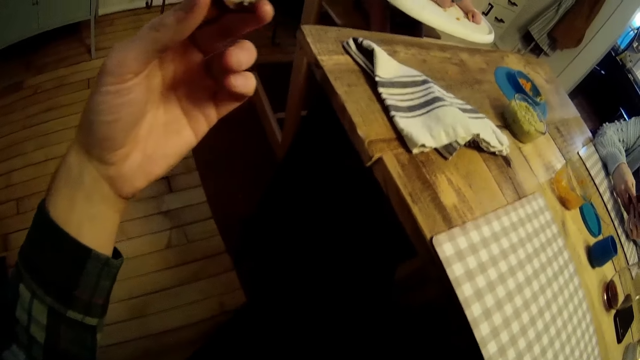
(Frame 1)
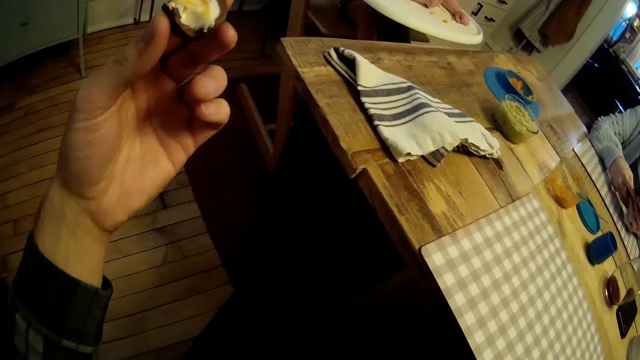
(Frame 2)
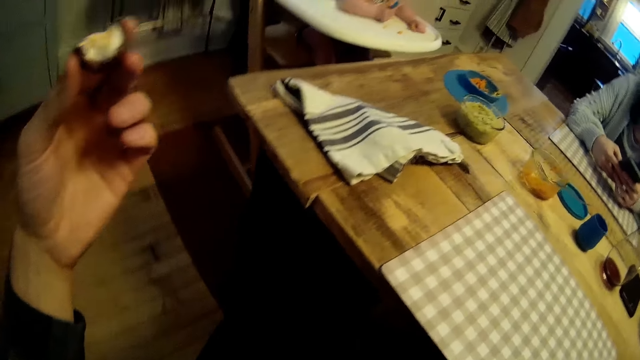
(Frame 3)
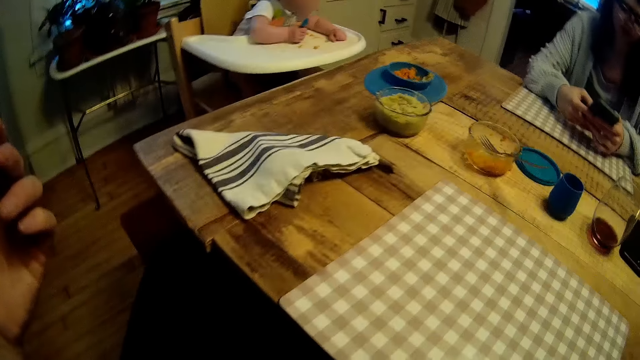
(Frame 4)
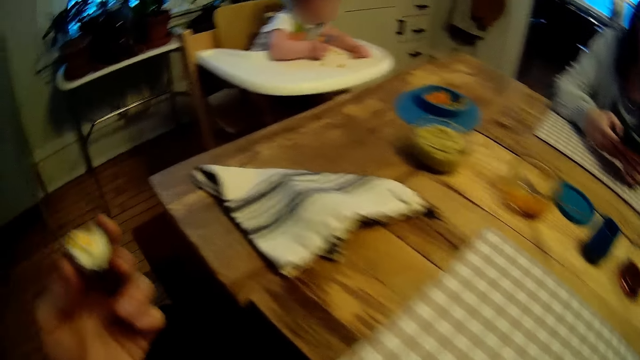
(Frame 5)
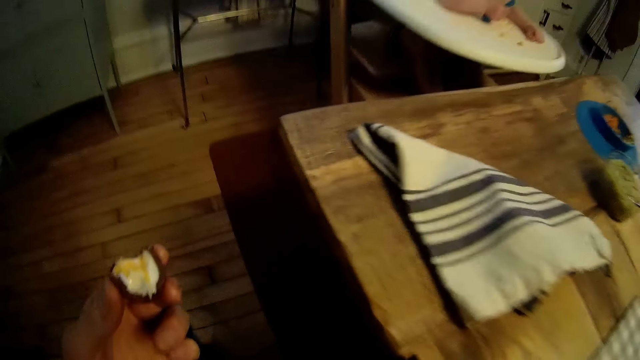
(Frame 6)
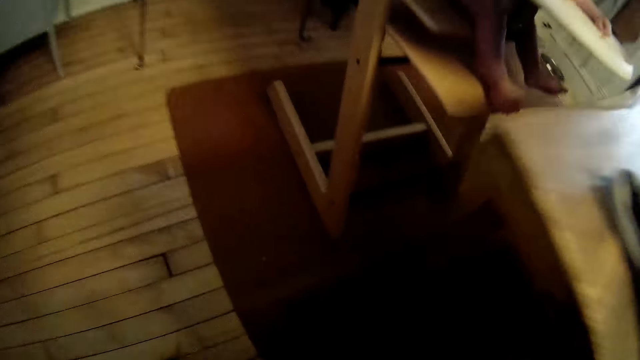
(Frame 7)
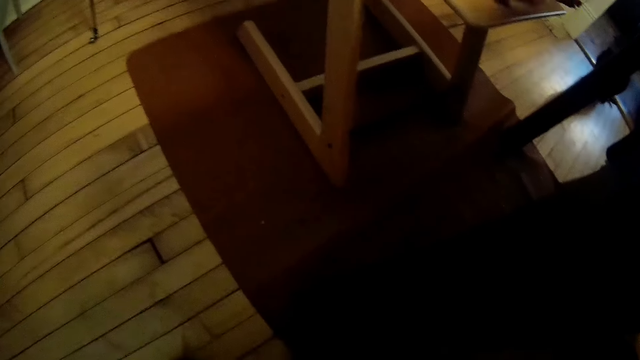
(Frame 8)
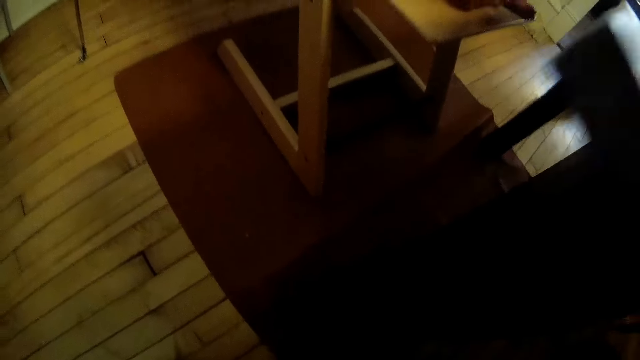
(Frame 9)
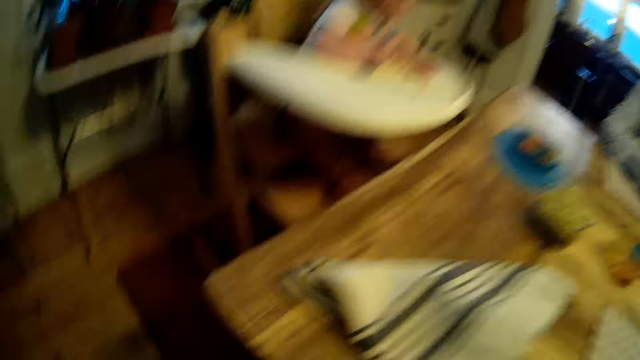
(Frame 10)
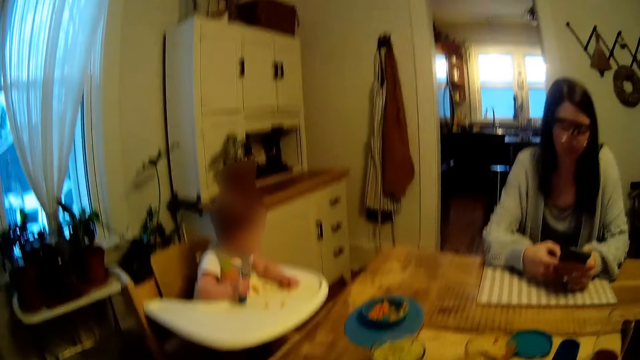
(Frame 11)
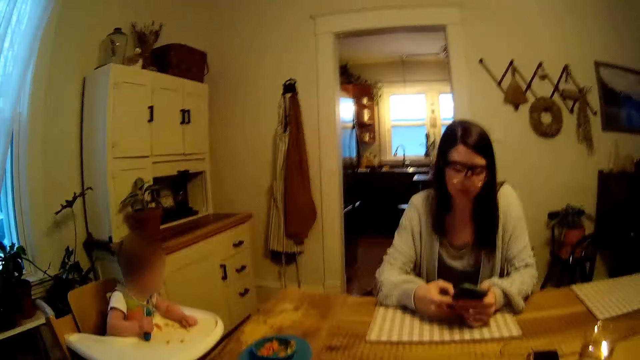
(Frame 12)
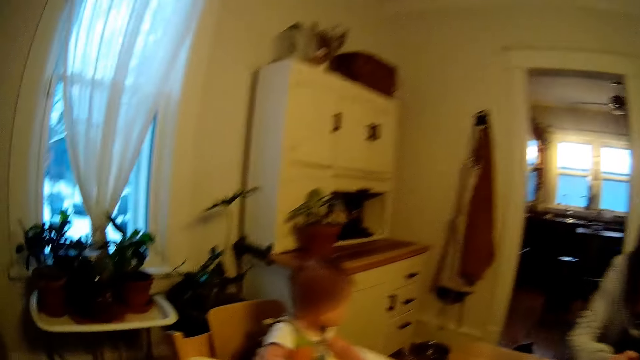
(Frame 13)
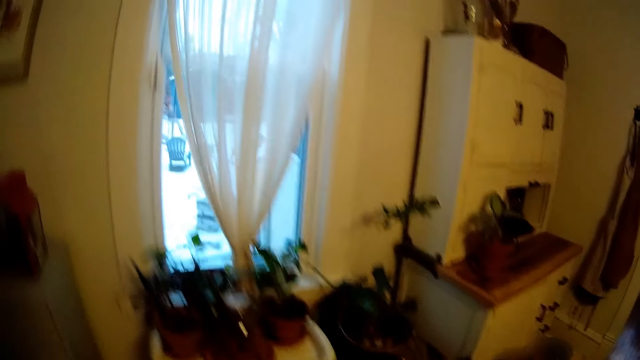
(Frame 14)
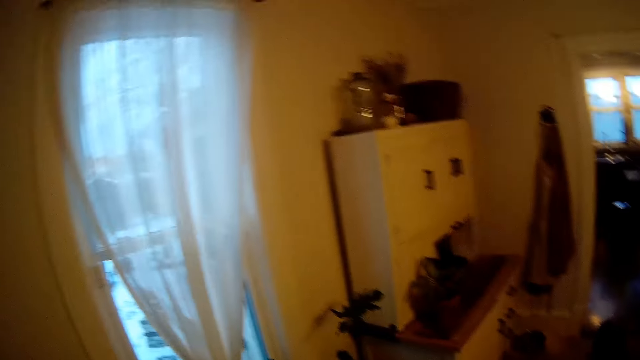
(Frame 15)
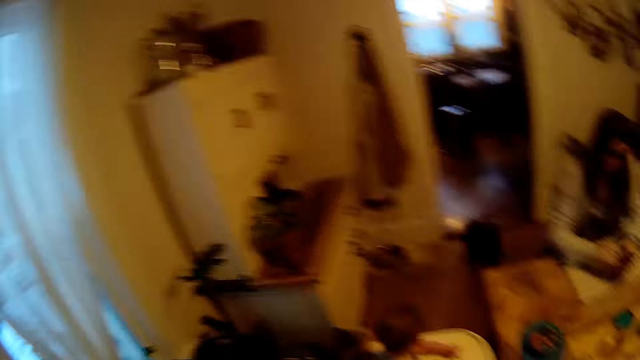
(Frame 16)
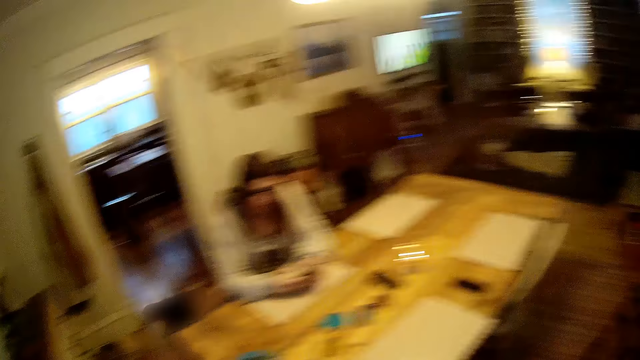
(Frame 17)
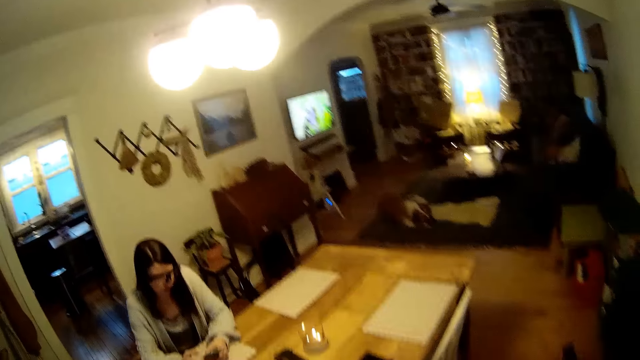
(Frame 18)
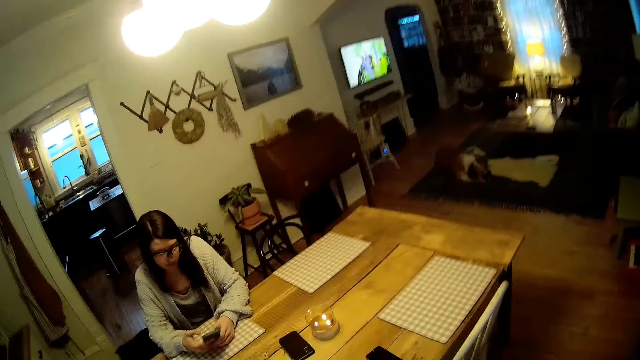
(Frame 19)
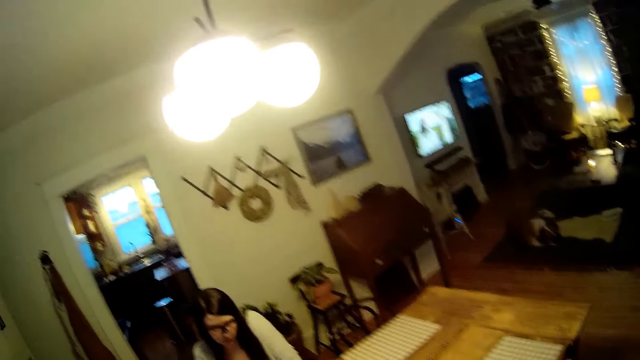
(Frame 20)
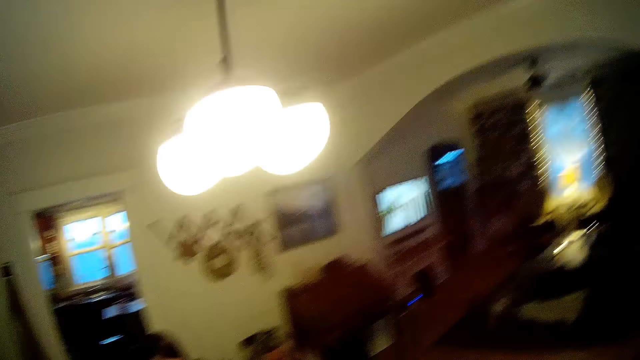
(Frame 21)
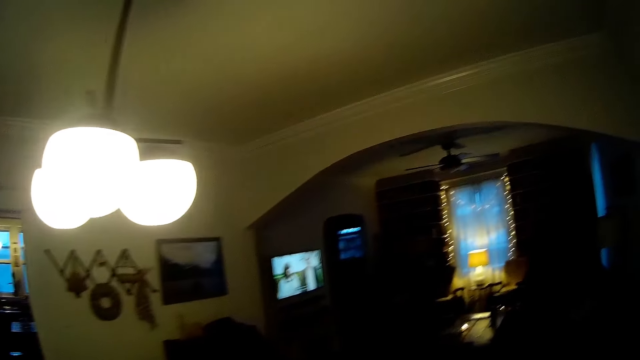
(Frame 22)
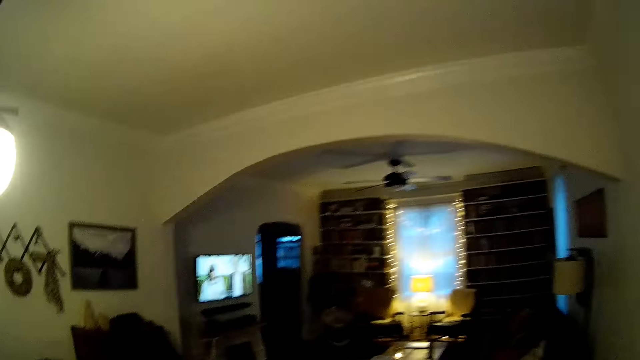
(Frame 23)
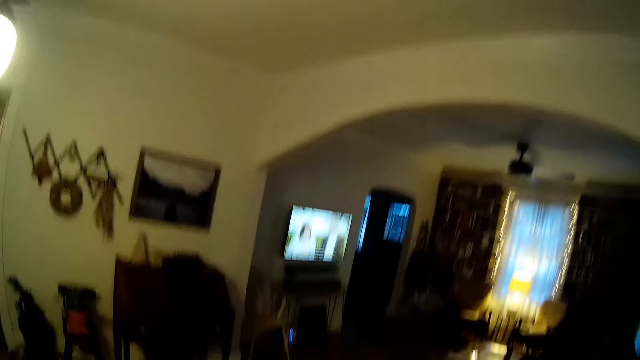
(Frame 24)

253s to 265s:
The camera wearer turns around the room. They walk around the room.

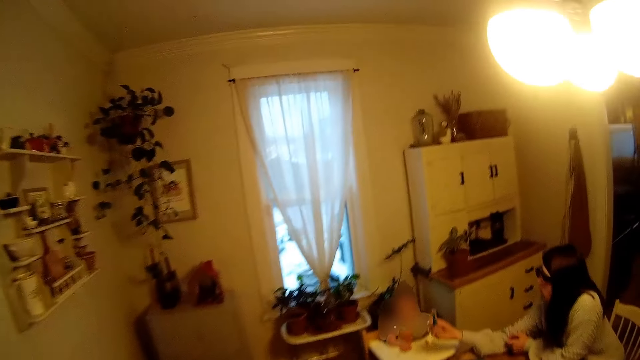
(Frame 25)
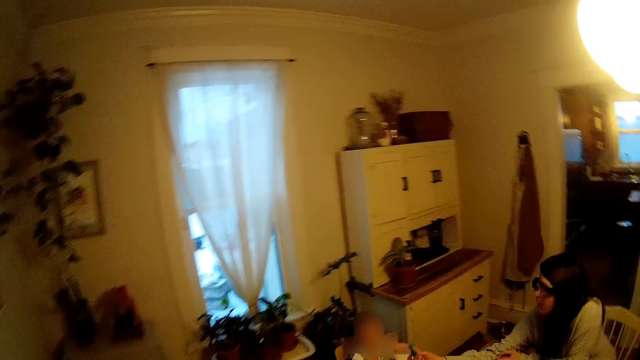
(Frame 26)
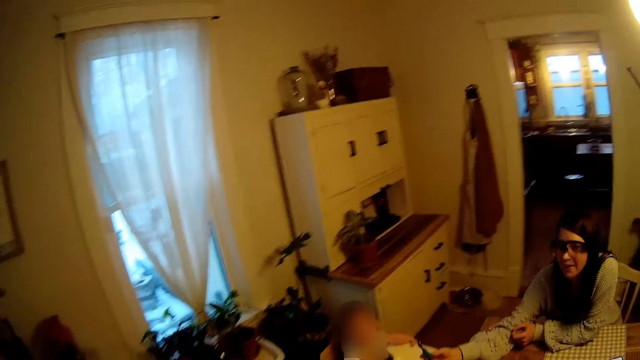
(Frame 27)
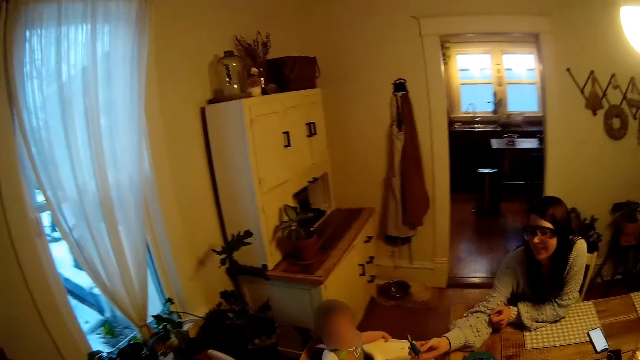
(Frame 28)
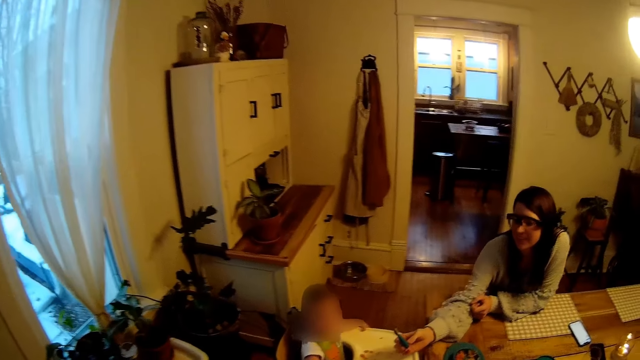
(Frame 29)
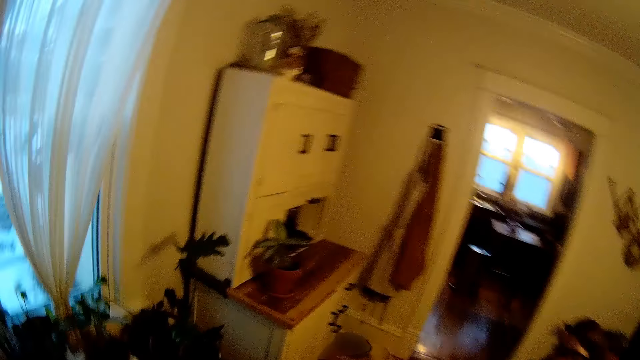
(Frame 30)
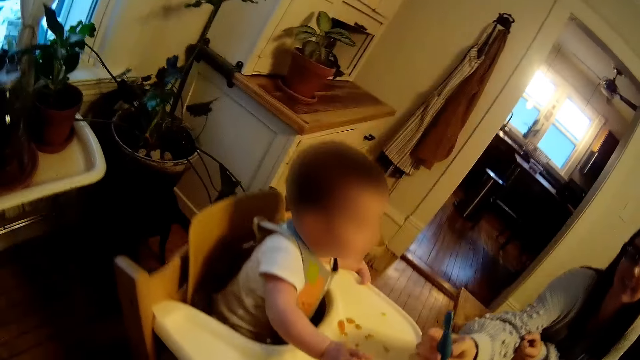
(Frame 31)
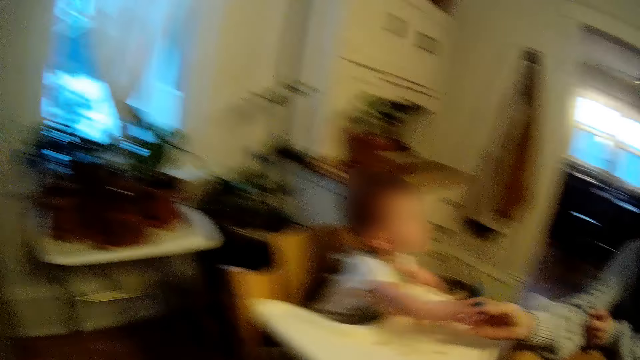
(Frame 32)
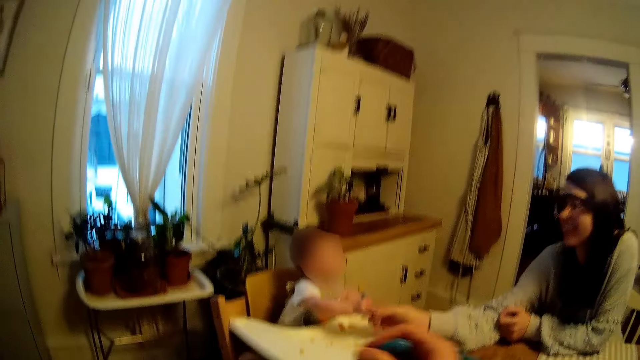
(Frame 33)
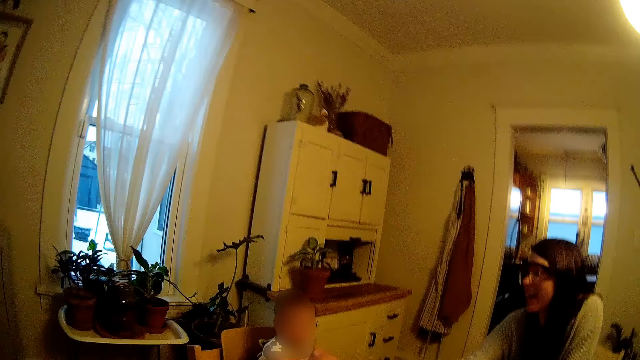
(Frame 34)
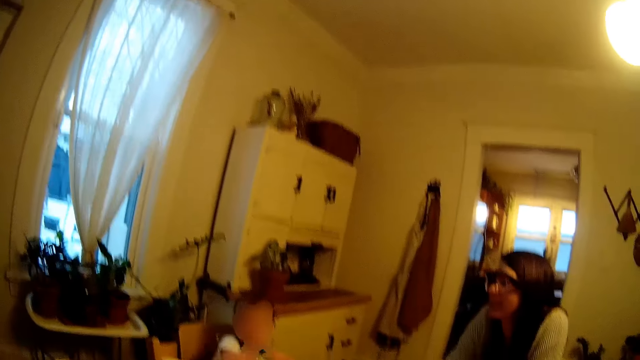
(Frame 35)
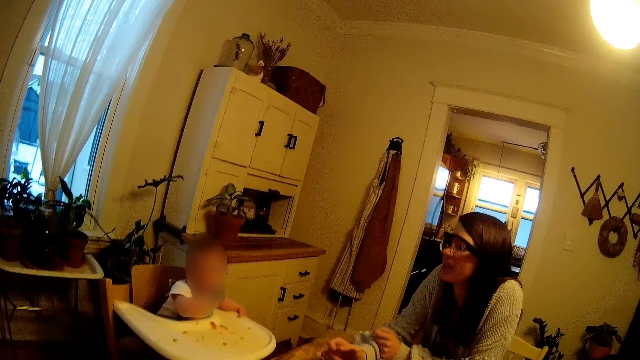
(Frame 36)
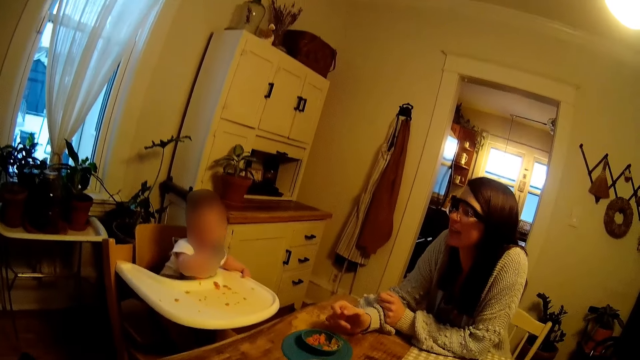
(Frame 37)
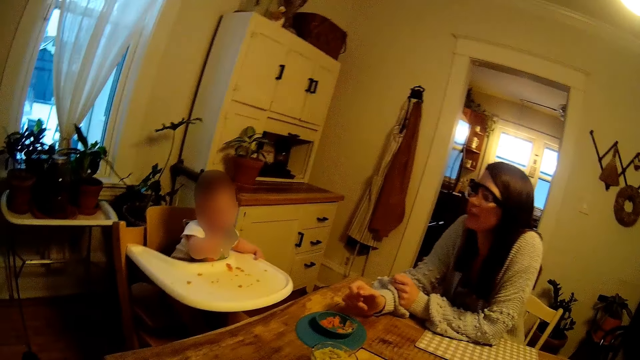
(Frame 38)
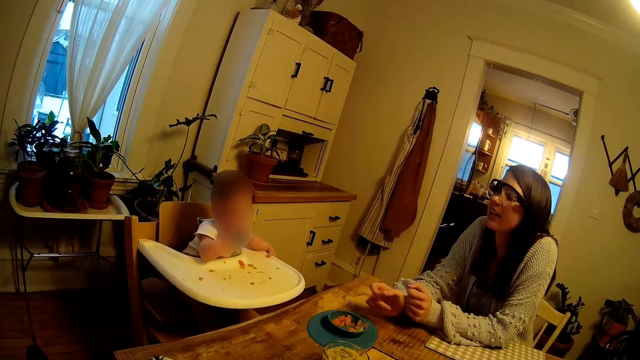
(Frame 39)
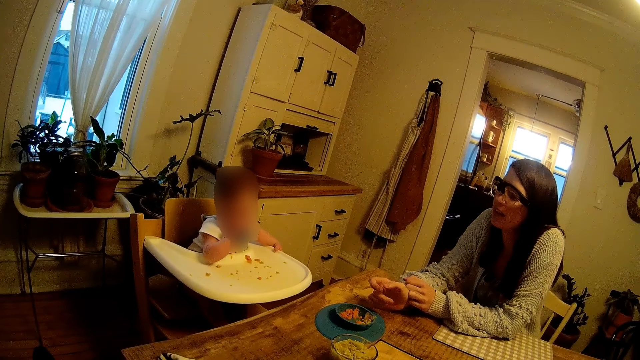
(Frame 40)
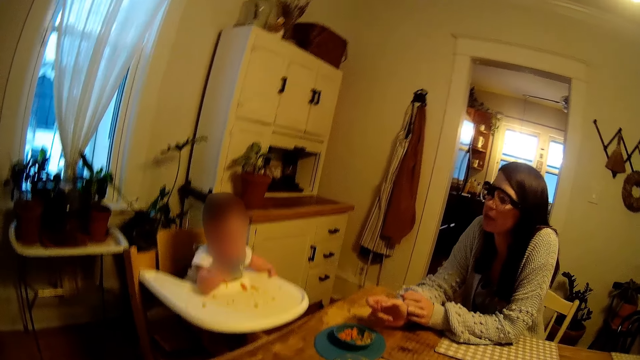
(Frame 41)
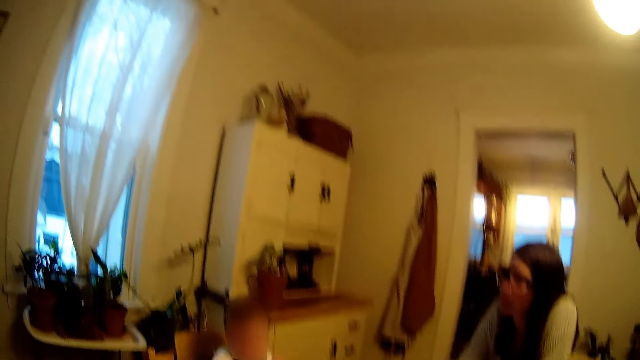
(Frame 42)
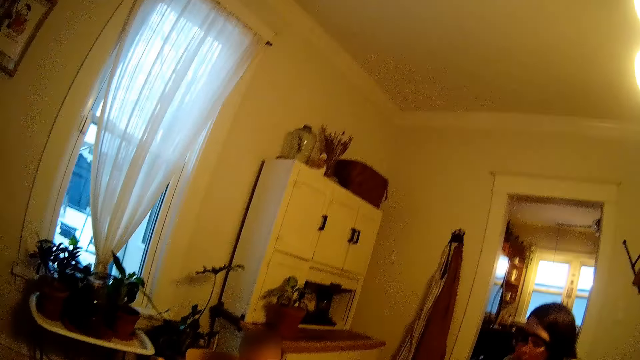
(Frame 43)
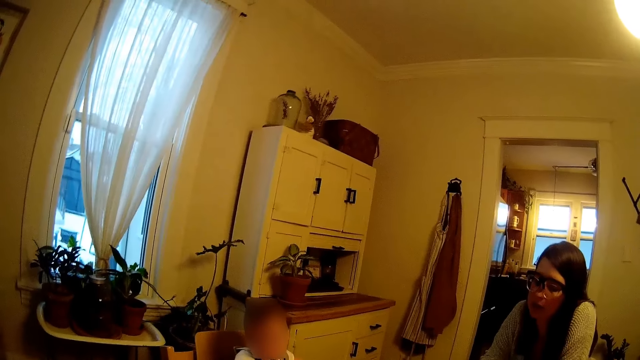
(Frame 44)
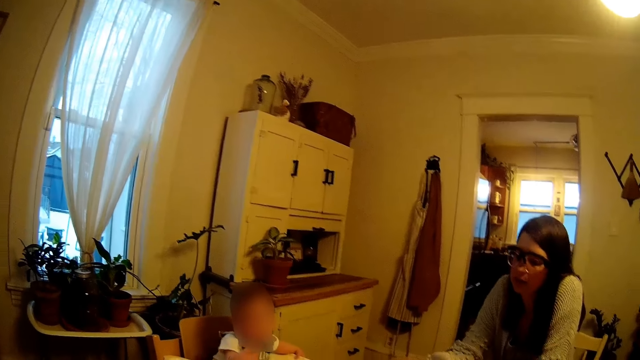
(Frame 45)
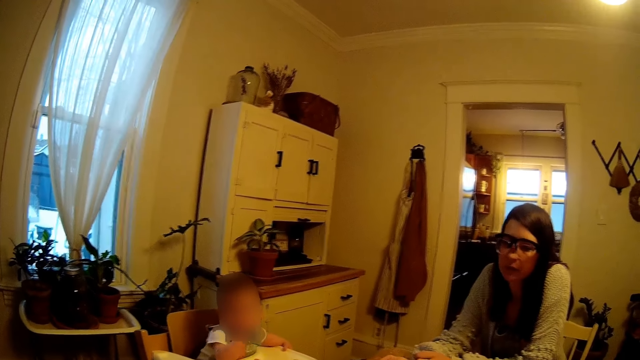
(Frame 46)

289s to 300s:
A woman plays with a baby. The baby collects the spoon with cereal with her right hand from the woman. The baby puts the cereal in her mouth with the spoon in her right hand. The woman talks.
